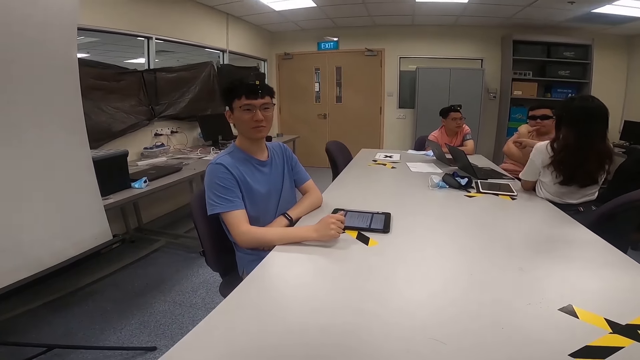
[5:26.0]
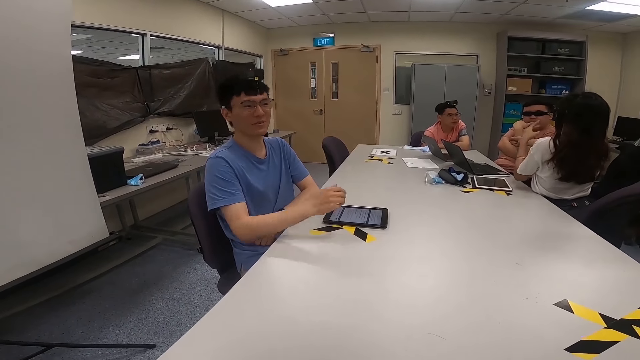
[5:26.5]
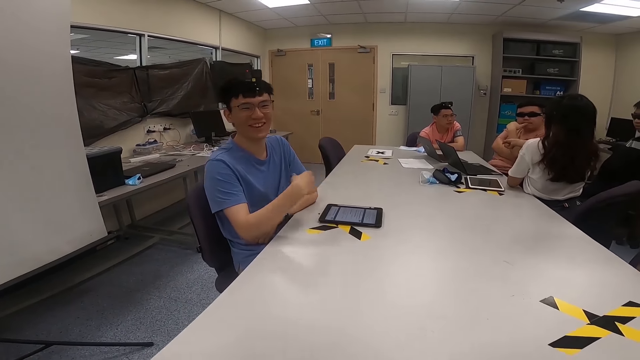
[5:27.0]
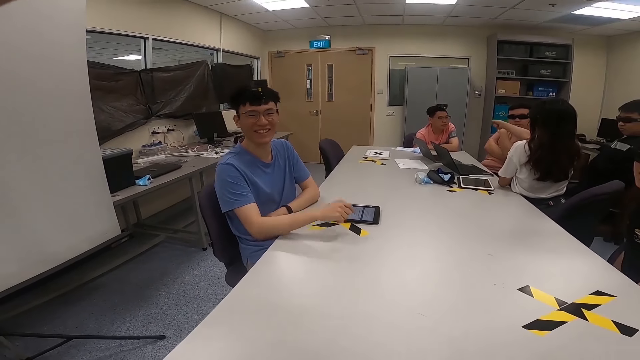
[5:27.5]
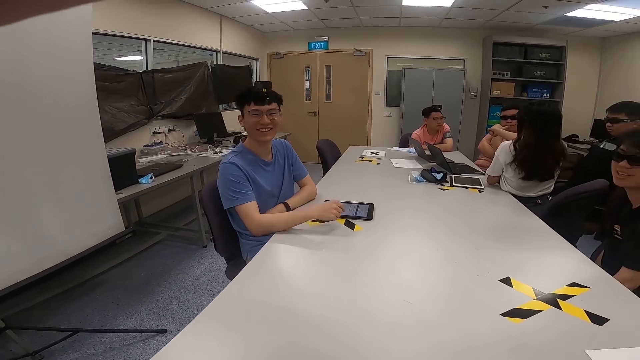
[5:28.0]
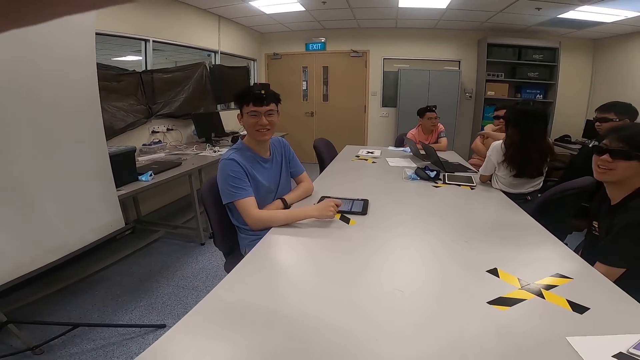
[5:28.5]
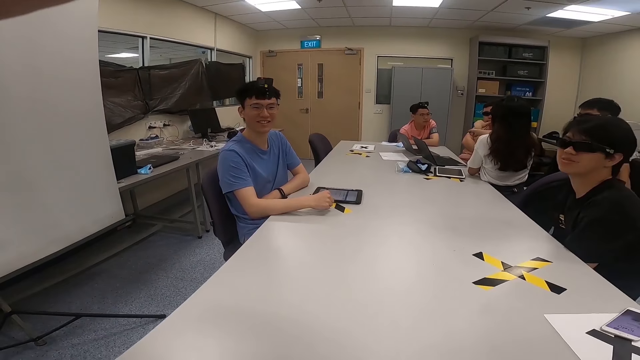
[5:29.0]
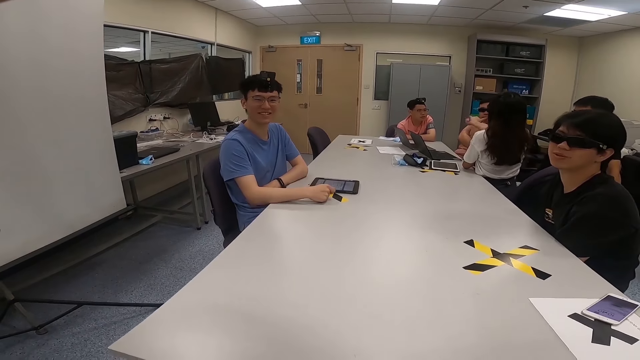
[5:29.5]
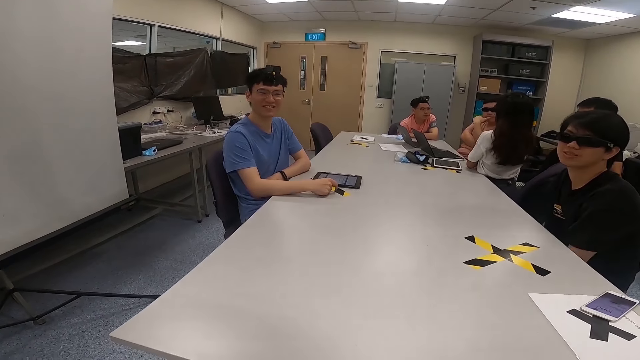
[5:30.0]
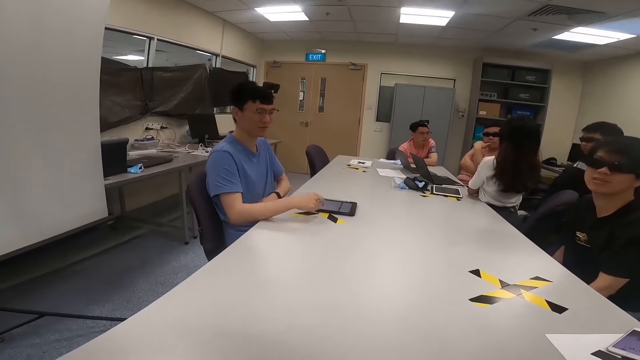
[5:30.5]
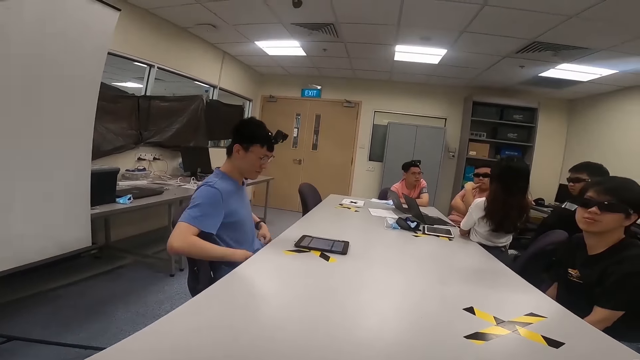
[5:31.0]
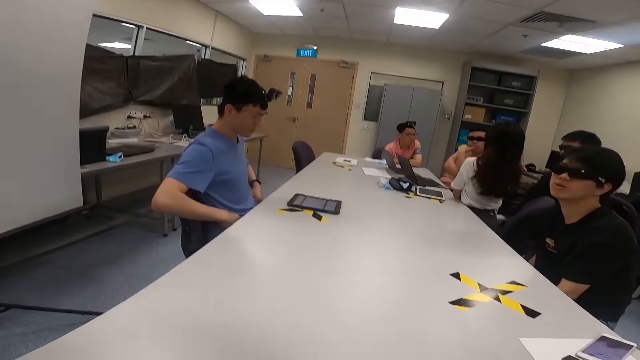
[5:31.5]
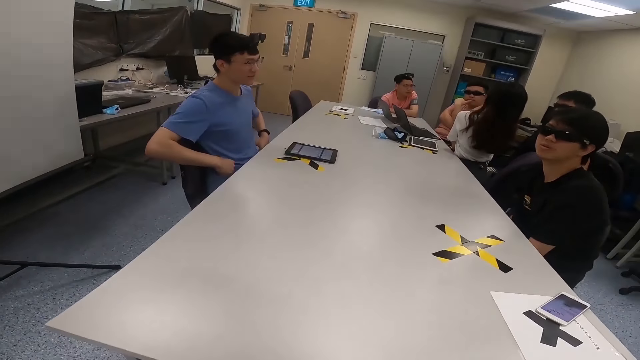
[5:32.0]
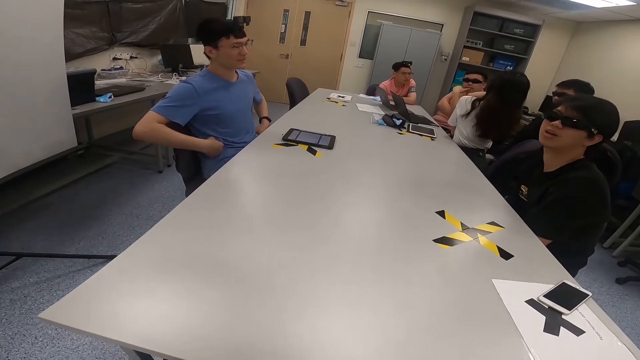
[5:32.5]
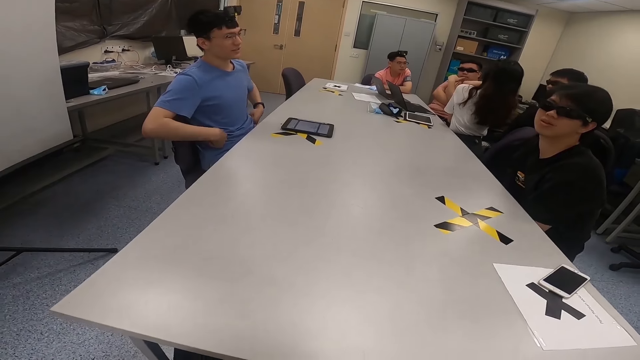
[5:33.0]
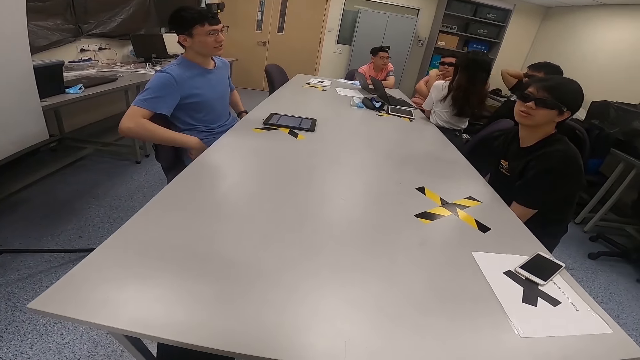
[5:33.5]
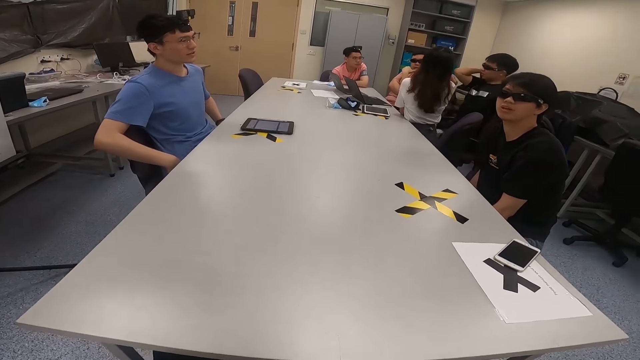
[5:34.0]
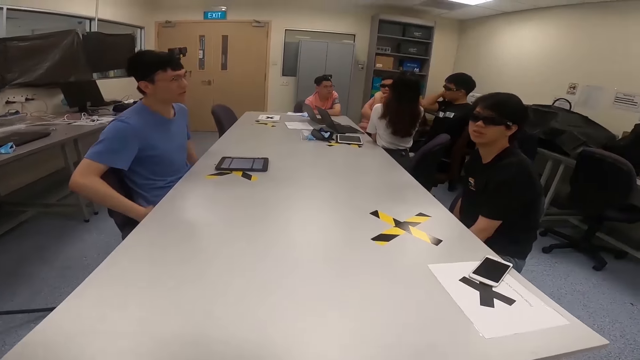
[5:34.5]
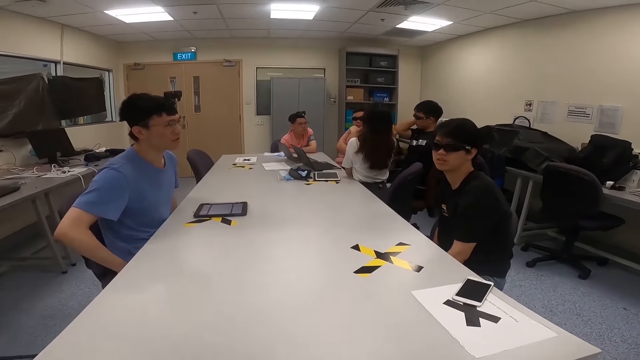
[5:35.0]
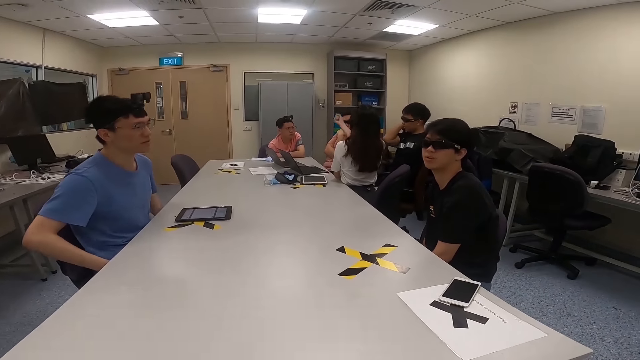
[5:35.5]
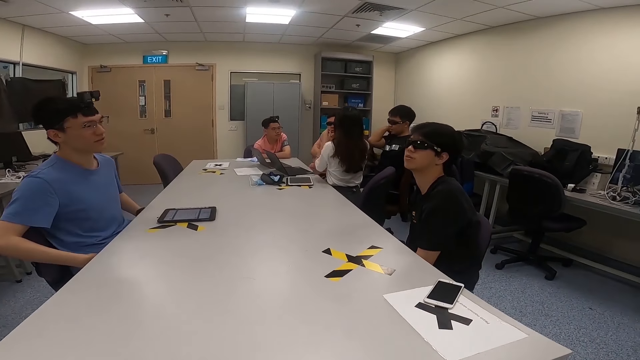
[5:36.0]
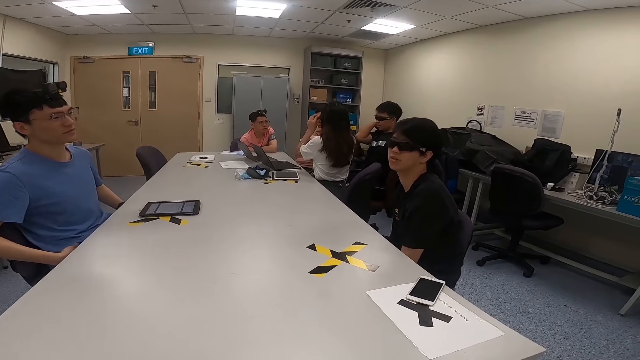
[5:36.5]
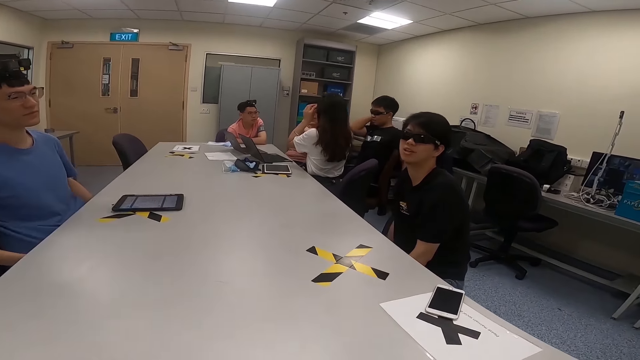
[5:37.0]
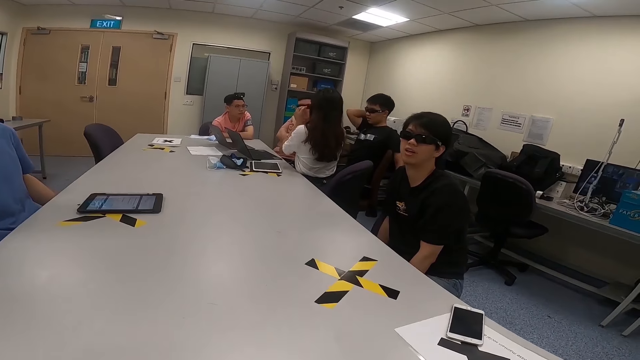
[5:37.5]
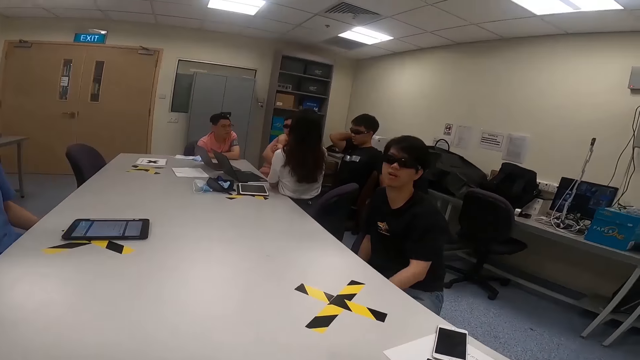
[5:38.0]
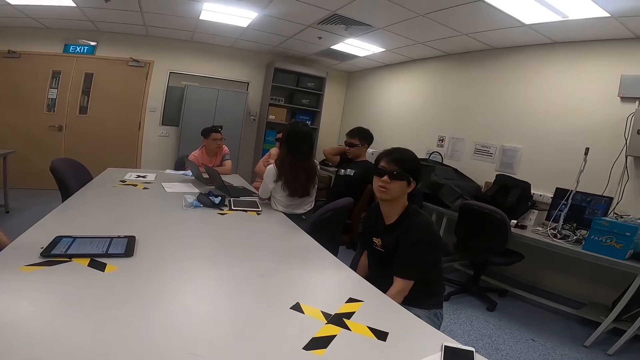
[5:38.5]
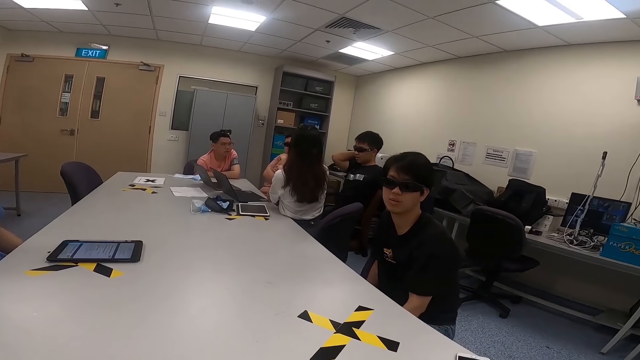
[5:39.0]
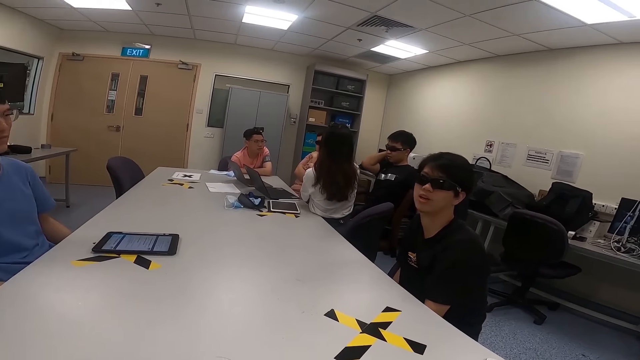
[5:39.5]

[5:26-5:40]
The camera wearer converses with a man. He moves his hand. He lifts his left hand. The man handles his shirt. Another man lifts his right hand. A woman touches her glasses. A third man stretches his hand.

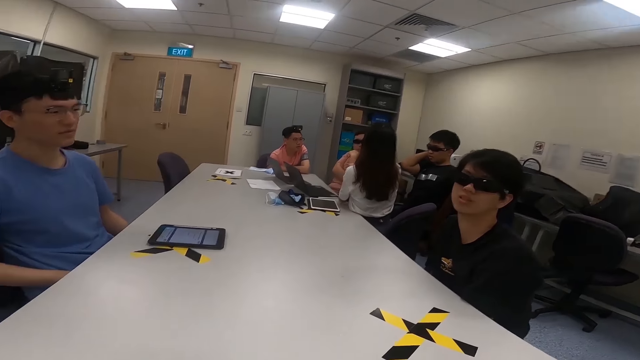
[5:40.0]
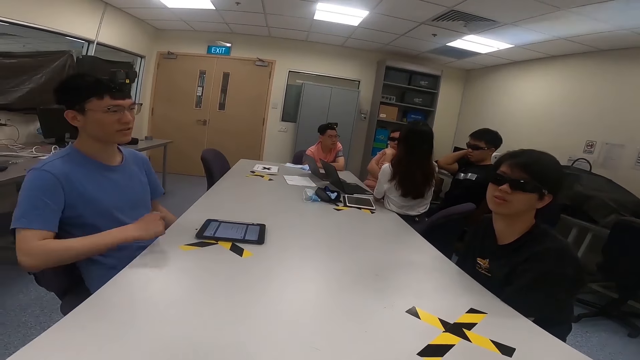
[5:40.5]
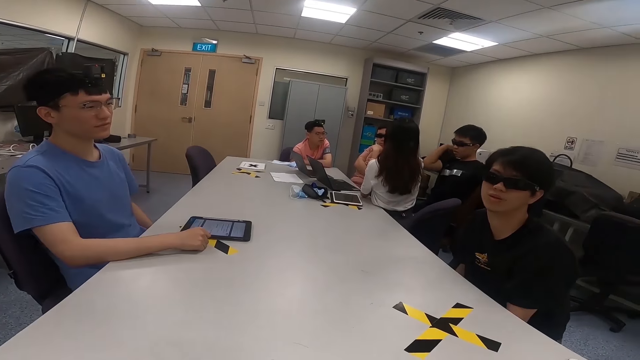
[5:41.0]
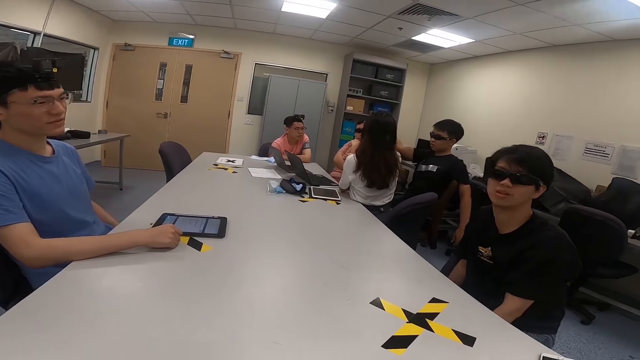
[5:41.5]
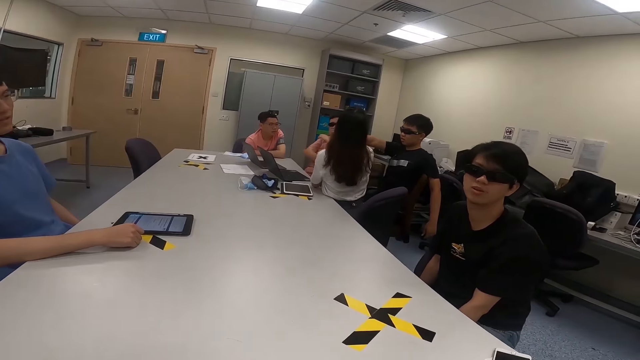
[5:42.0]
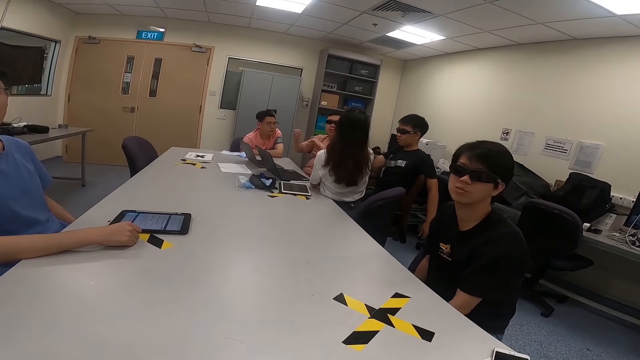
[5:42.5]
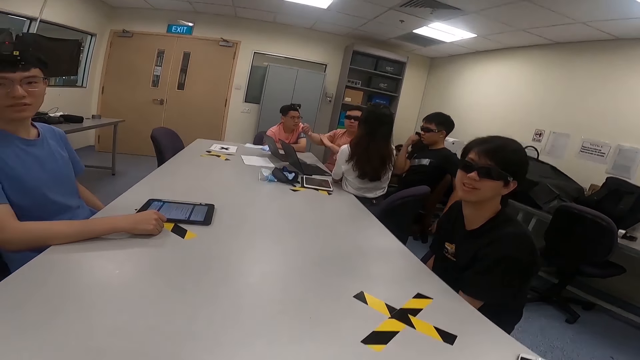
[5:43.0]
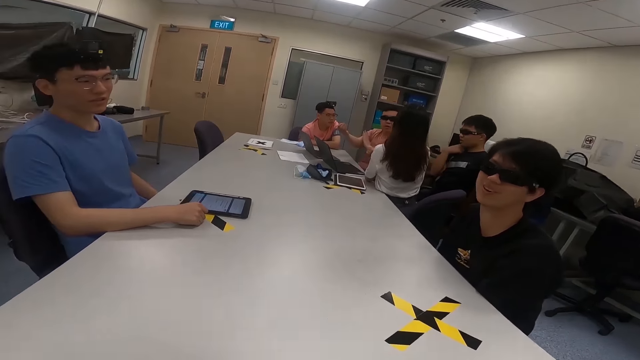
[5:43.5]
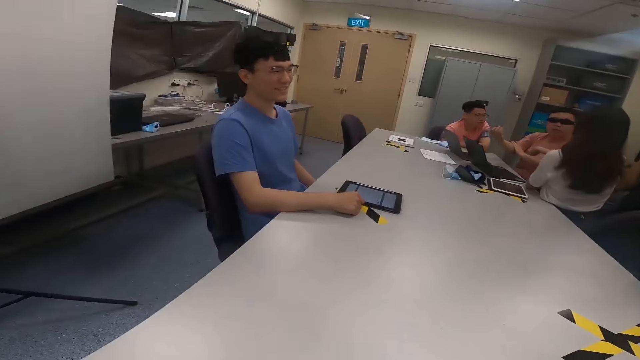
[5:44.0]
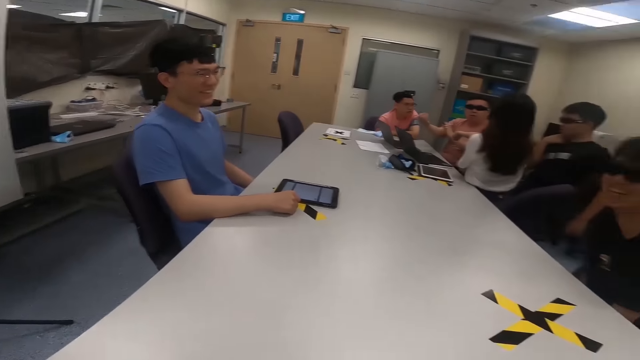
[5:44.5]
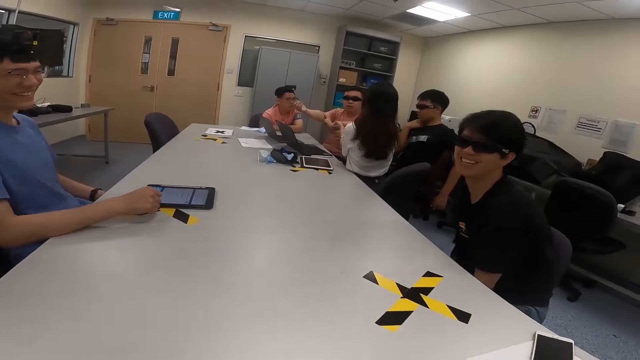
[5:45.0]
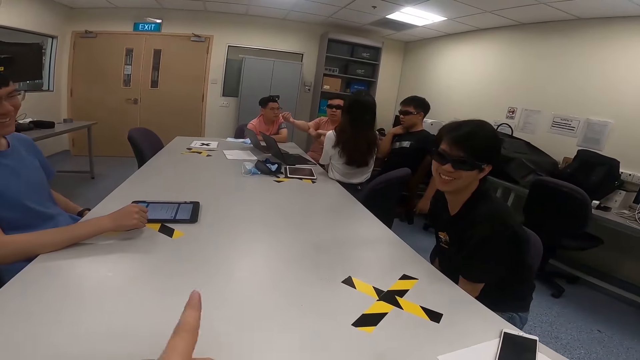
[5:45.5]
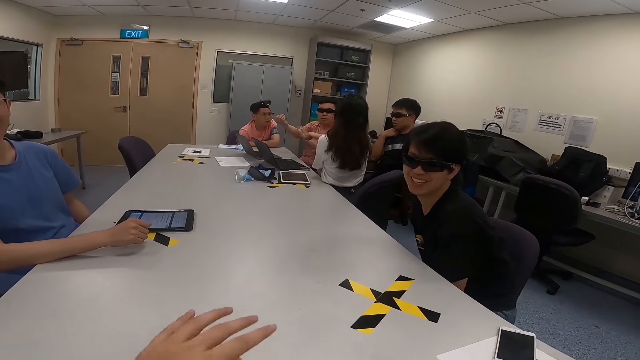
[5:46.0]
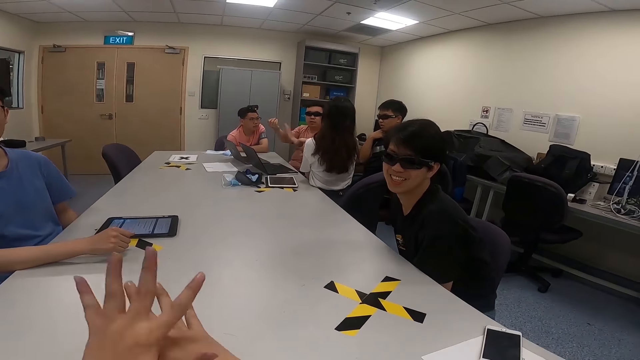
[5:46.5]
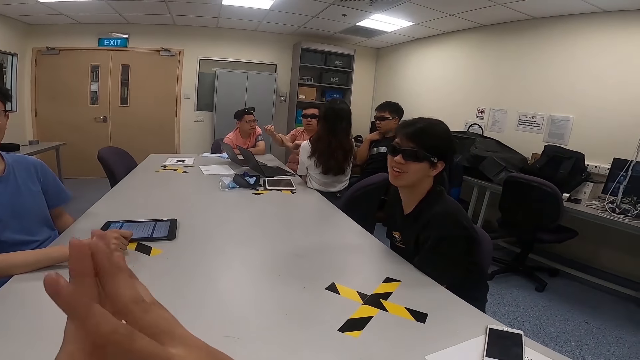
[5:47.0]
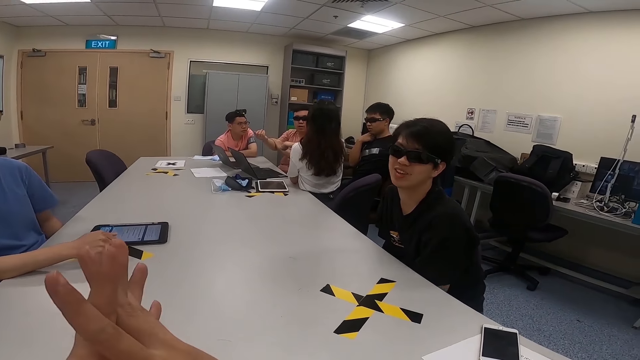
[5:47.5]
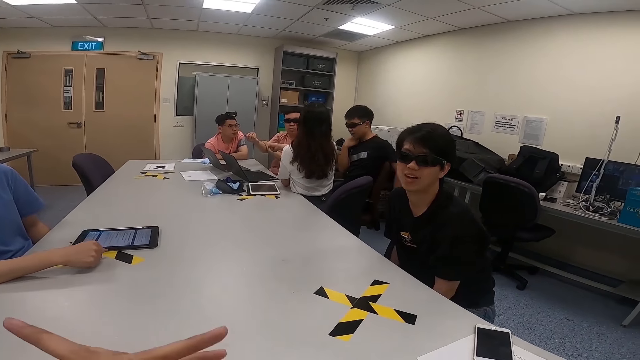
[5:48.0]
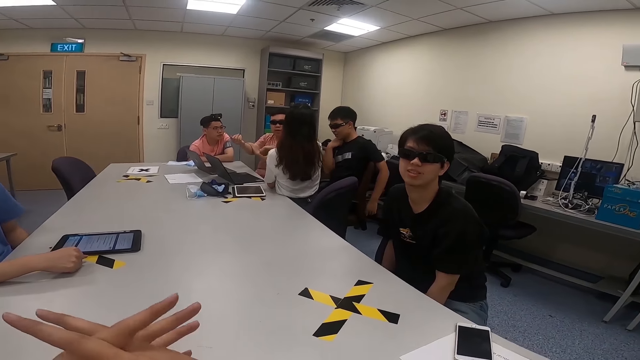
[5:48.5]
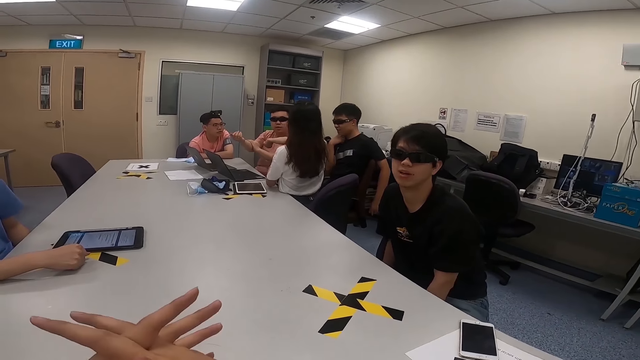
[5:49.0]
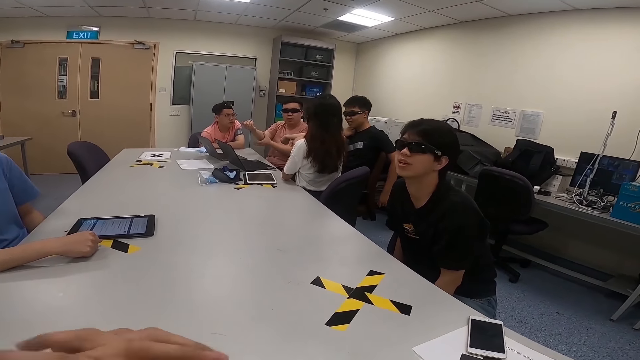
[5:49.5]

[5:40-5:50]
The camera wearer converses with a man. Another man puts his right hand on the table. A third man moves his hands. Another man stretches his hand. The camera wearer moves his hand. He lifts both hands.
